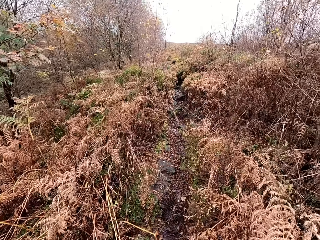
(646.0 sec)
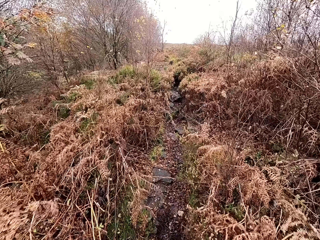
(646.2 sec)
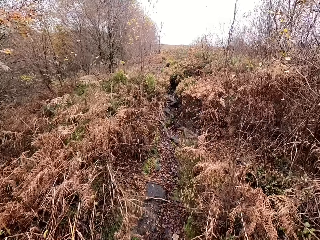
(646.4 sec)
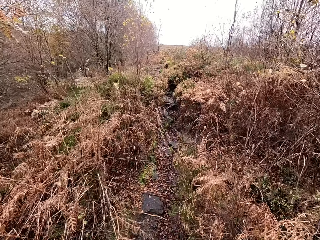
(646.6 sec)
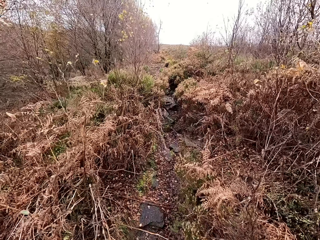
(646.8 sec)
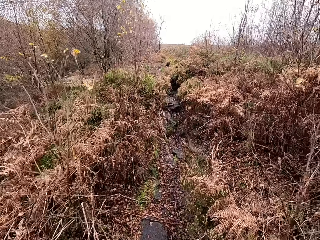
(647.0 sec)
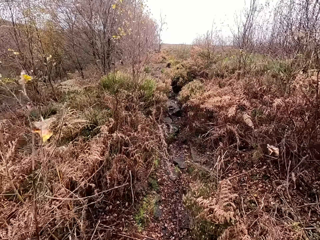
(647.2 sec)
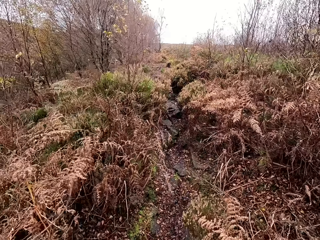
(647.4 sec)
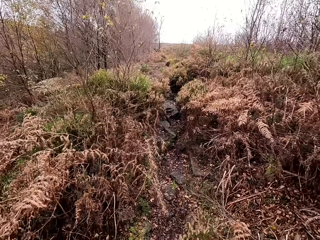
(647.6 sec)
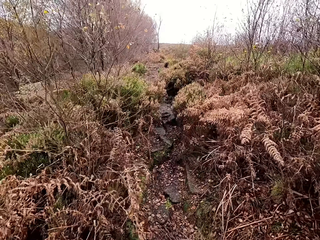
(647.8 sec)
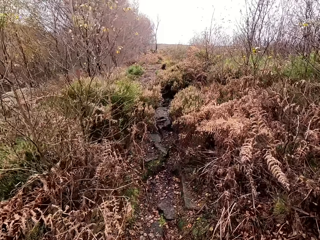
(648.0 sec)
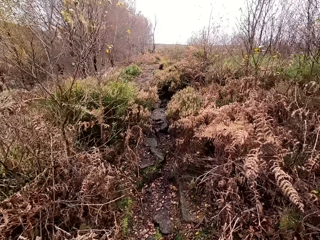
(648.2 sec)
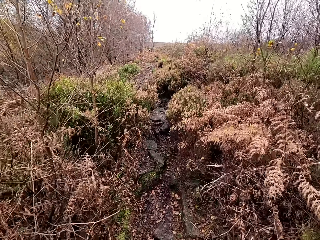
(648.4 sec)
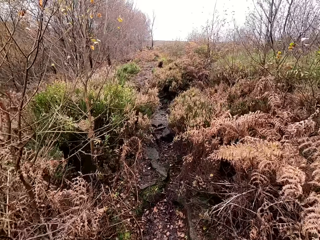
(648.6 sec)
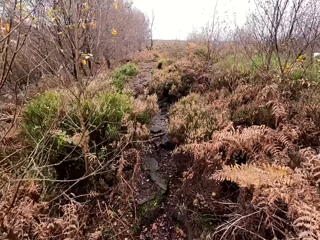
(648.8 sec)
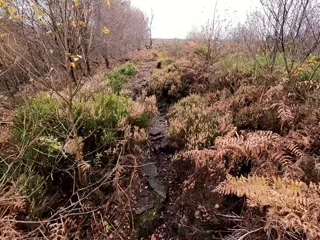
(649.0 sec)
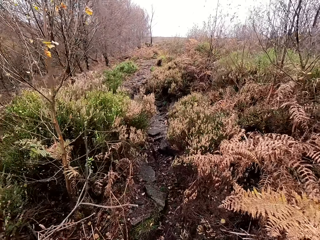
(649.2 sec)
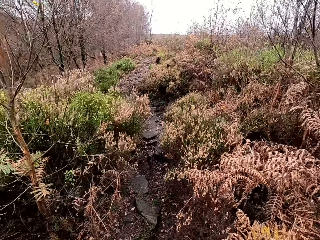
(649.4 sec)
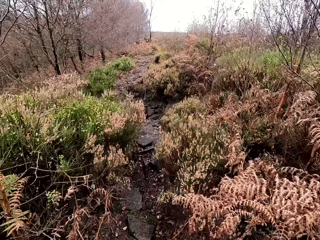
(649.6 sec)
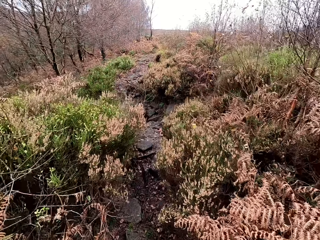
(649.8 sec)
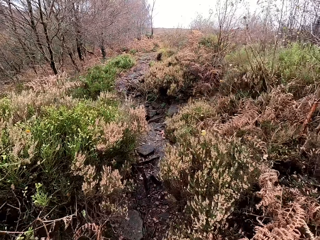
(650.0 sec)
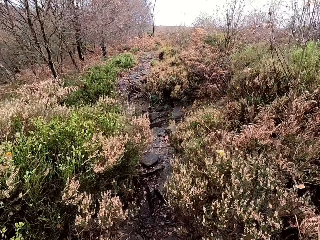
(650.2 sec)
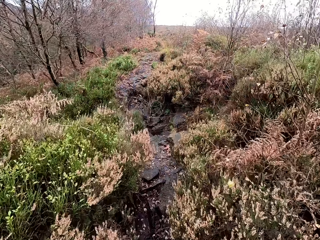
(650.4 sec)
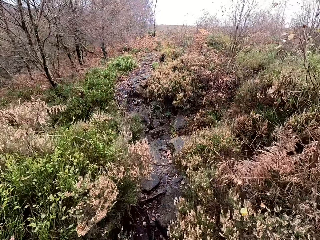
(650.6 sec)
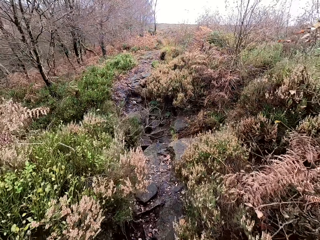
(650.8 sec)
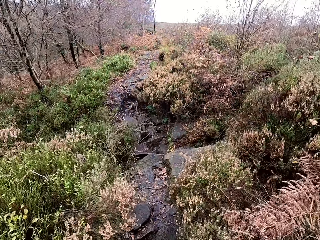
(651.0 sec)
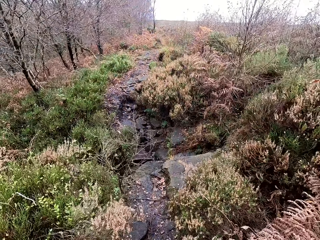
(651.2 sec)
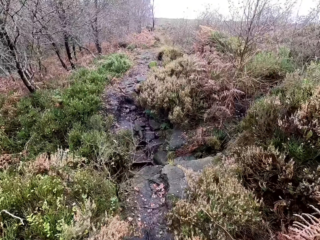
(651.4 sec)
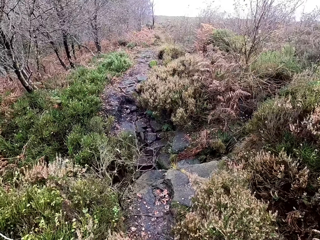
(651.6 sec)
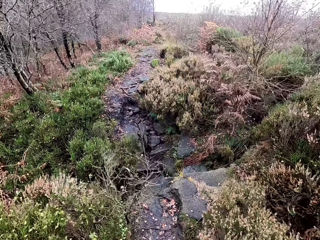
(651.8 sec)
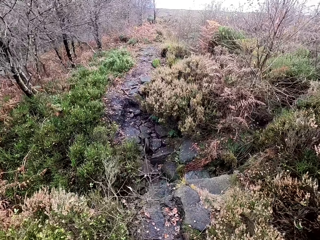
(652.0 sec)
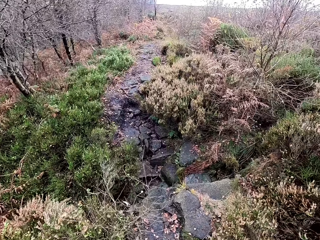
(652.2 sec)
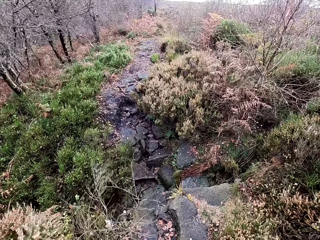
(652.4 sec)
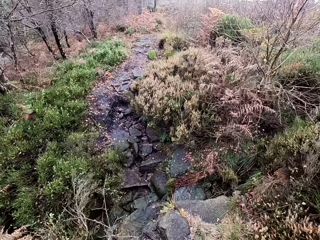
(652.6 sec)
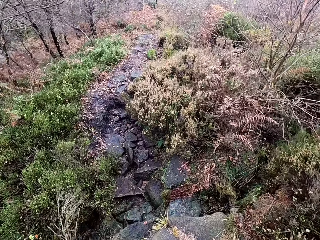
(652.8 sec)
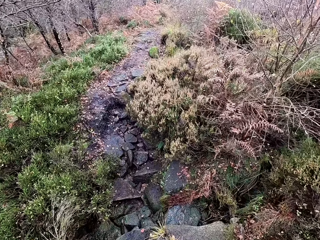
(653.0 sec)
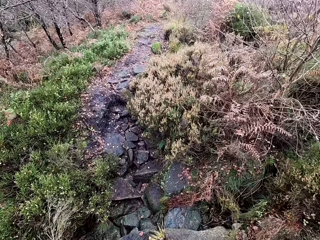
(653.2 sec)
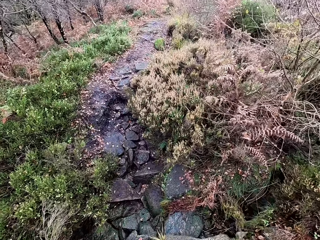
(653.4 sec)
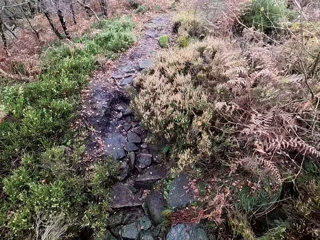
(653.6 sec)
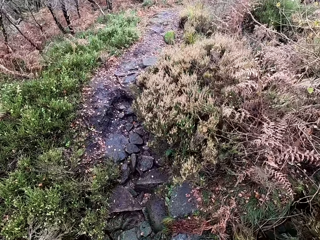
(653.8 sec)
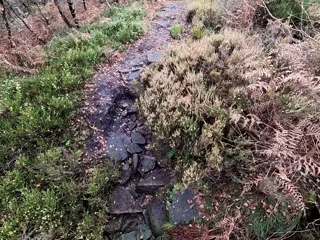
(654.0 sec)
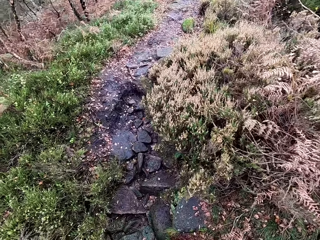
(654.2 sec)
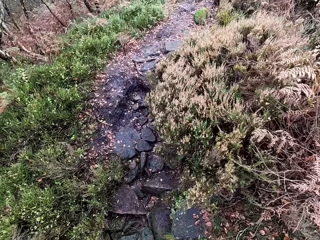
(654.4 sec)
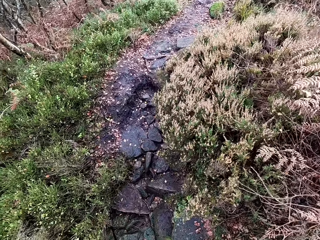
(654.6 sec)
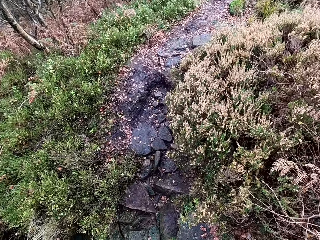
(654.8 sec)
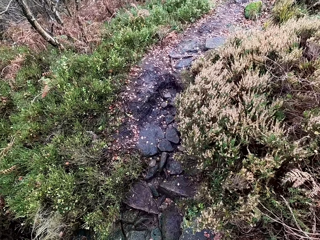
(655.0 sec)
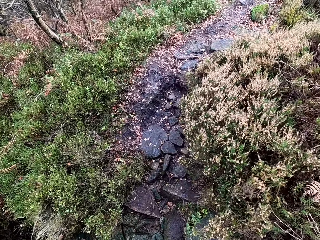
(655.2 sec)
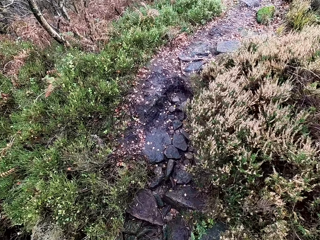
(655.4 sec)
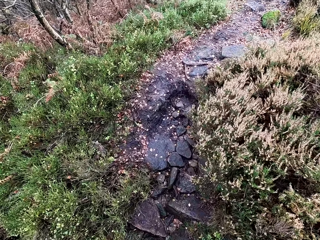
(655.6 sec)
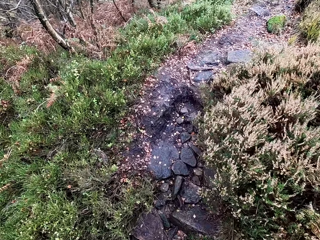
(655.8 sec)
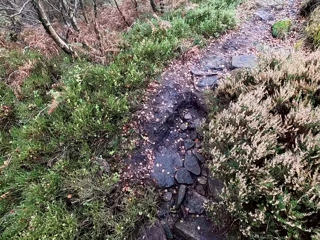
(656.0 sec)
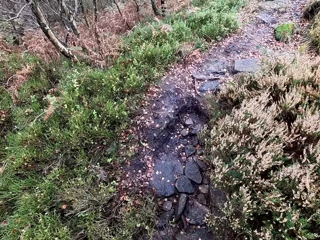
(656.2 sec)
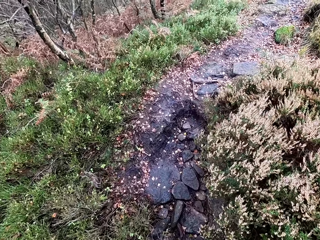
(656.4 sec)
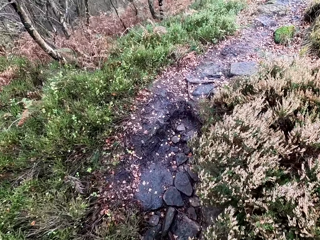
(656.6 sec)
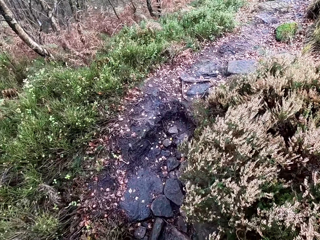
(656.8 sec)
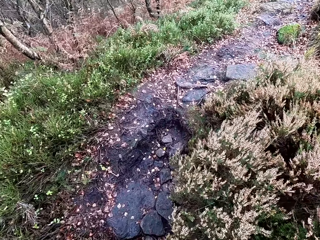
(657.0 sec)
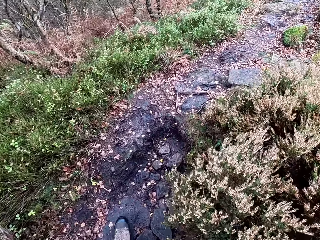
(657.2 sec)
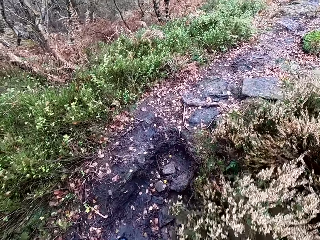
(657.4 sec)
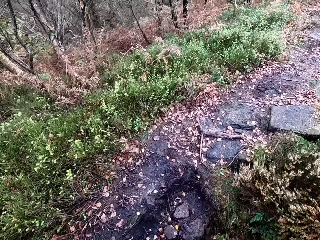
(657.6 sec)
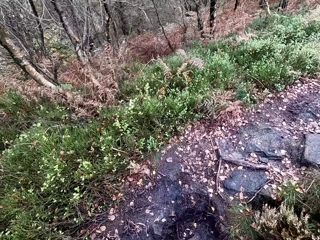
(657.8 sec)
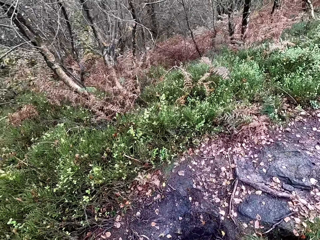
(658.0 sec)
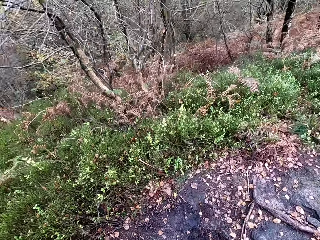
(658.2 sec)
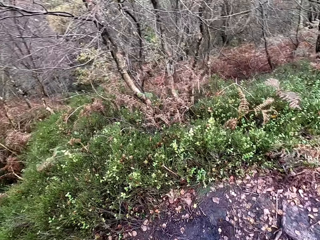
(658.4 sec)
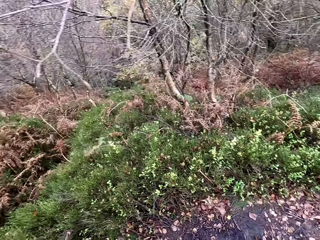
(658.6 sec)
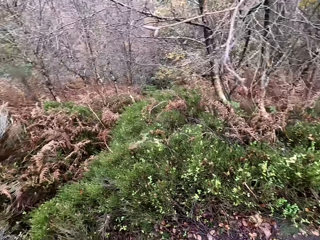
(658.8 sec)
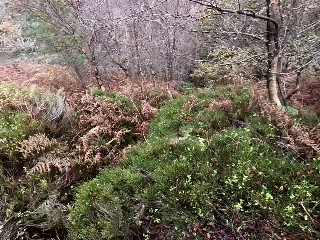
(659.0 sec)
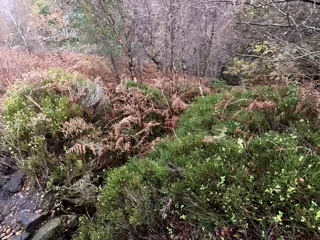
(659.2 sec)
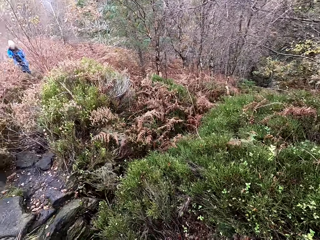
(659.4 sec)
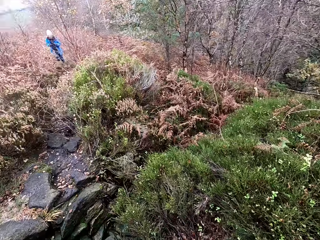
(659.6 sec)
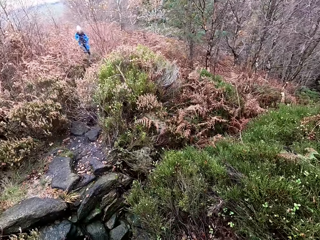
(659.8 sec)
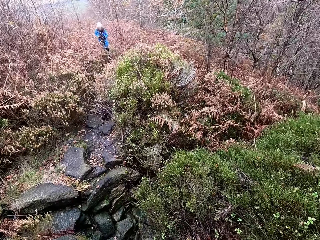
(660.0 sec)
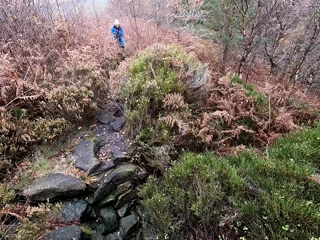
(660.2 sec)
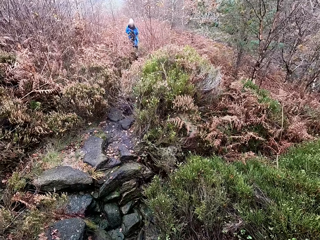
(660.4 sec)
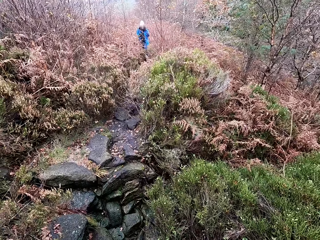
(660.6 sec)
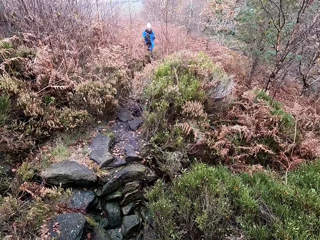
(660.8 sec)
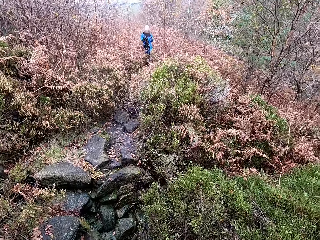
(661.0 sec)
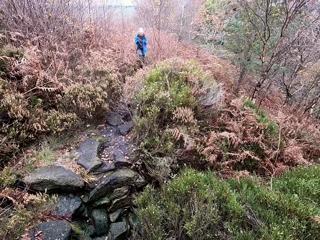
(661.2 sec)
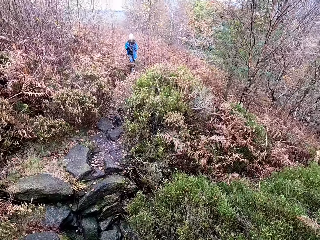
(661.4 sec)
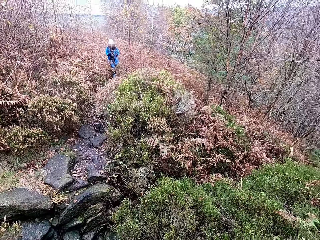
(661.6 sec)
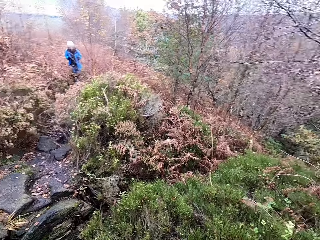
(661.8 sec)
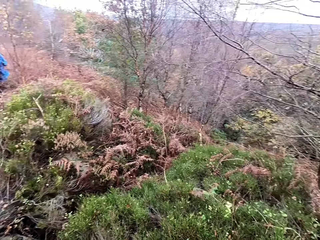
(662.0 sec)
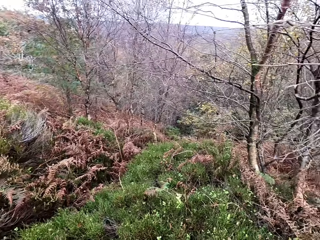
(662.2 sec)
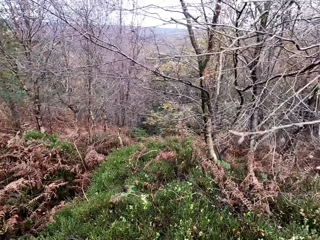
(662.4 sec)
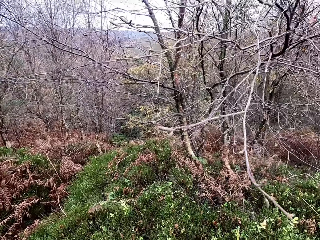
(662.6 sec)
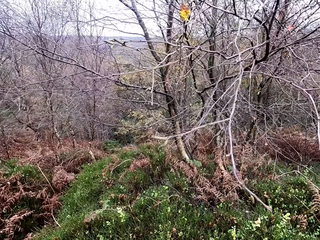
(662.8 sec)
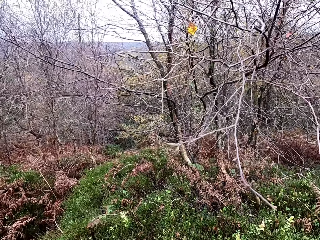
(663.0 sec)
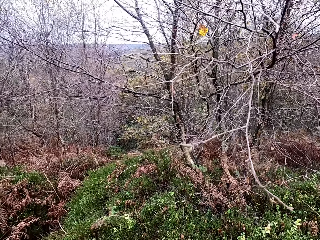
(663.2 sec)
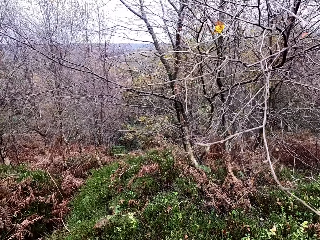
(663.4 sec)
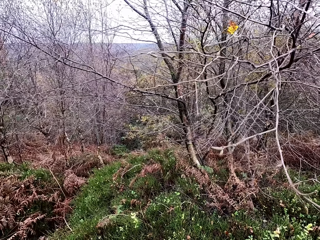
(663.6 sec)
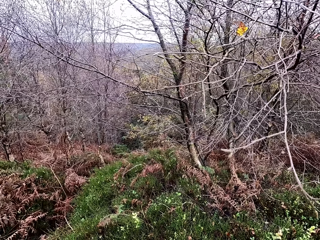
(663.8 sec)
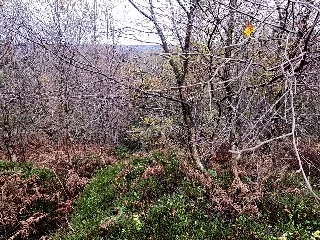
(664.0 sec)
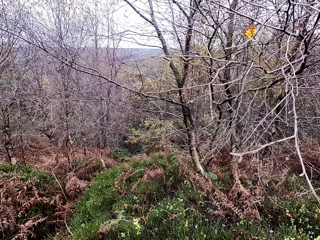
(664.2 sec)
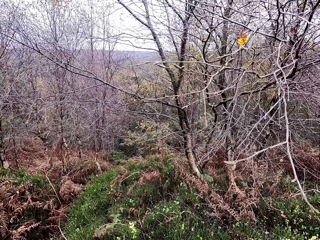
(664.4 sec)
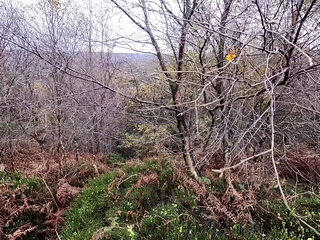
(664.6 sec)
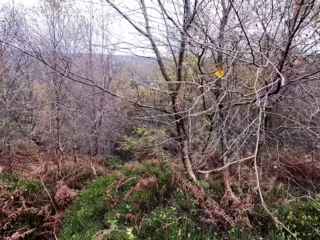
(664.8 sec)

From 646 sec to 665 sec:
The camera wearer jumps on the rock. They look around.
